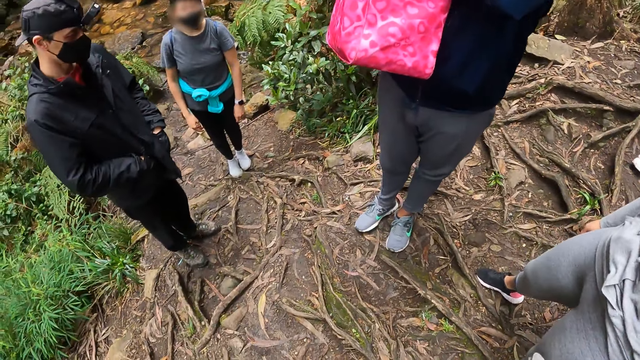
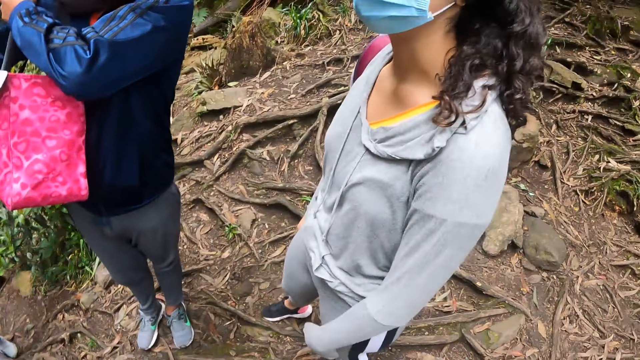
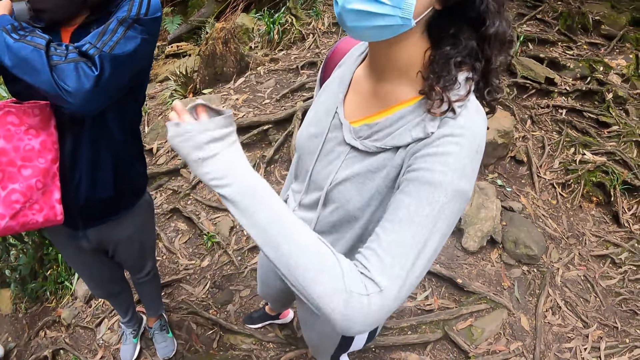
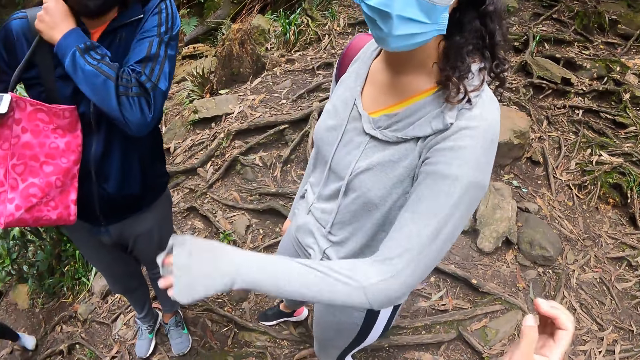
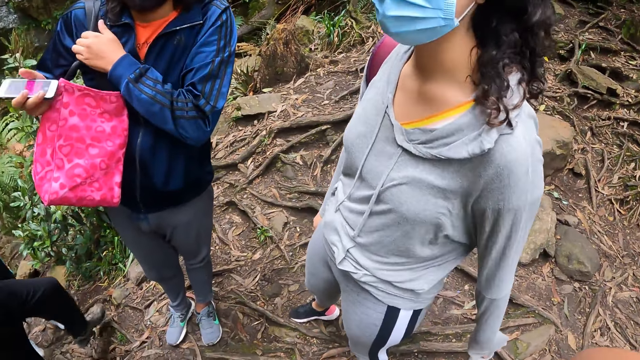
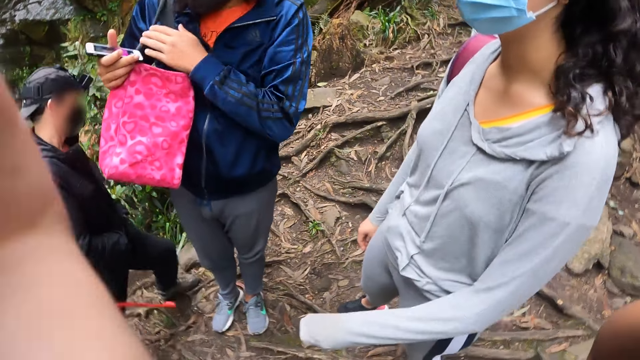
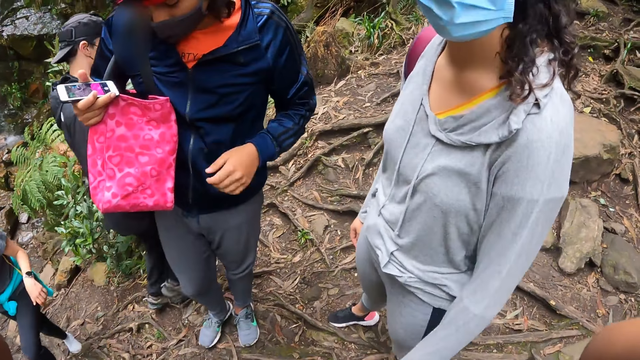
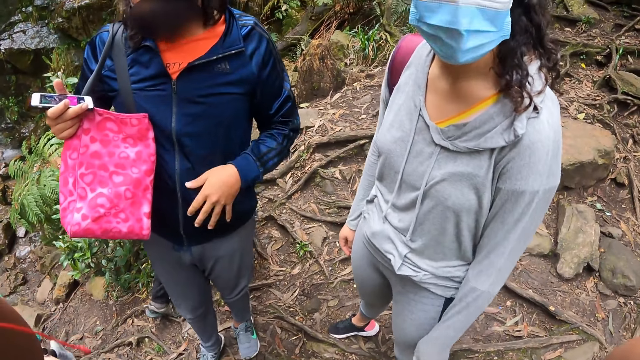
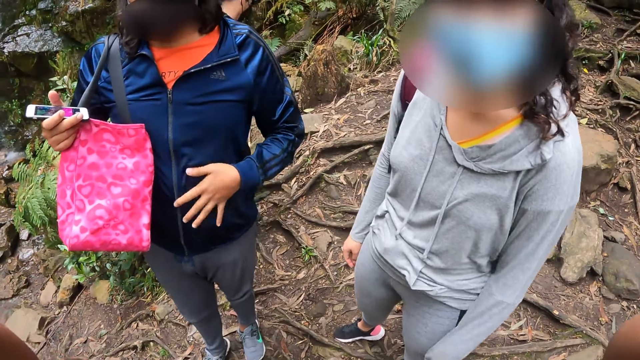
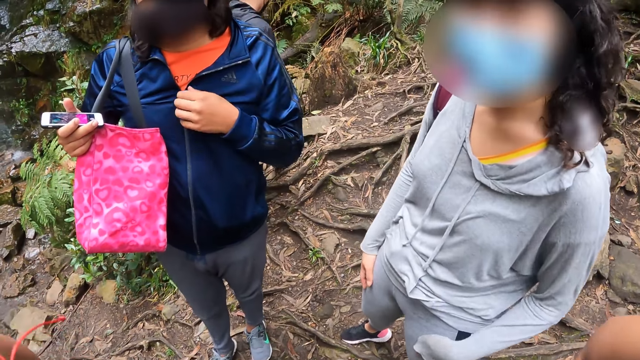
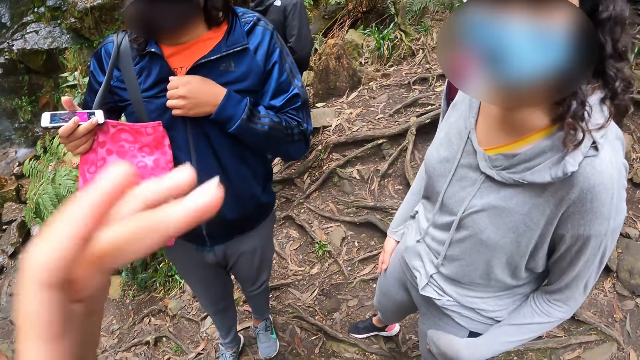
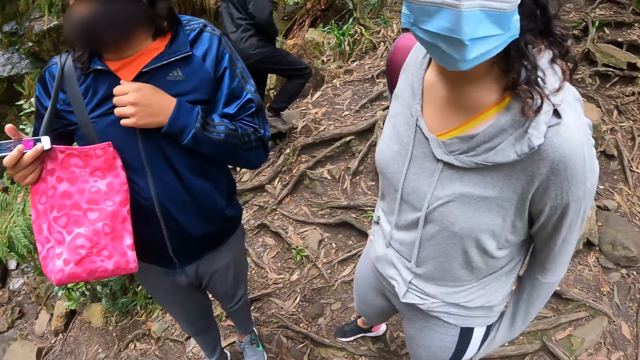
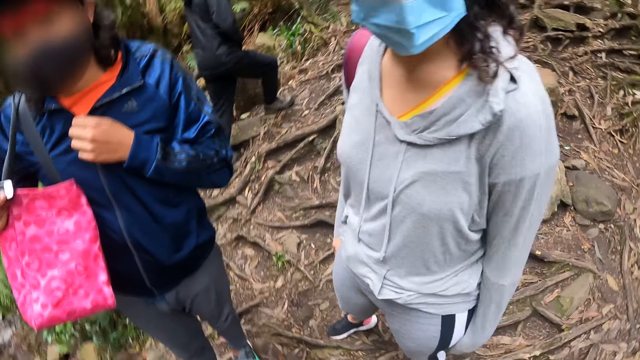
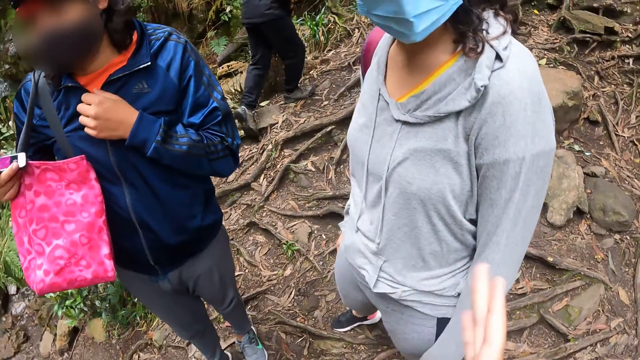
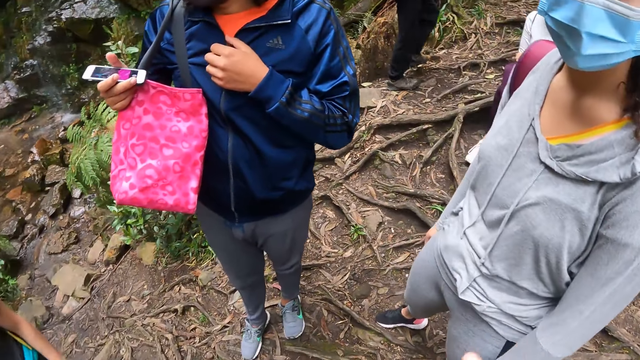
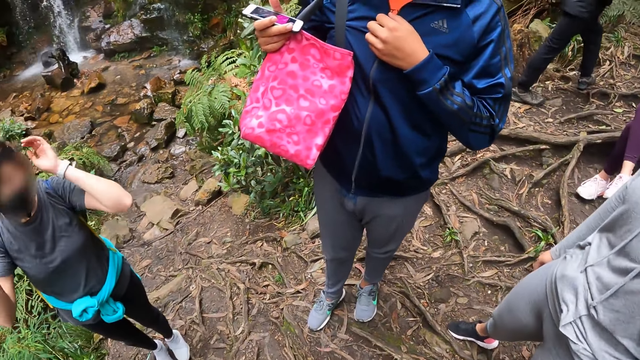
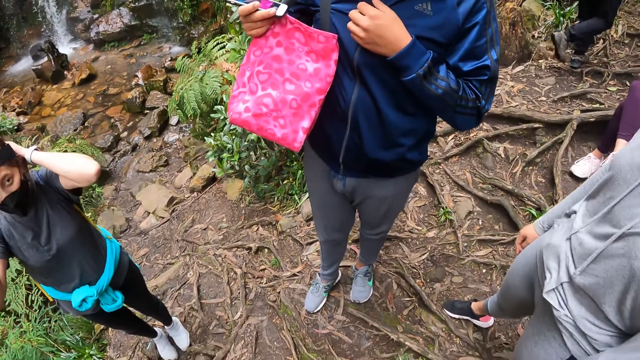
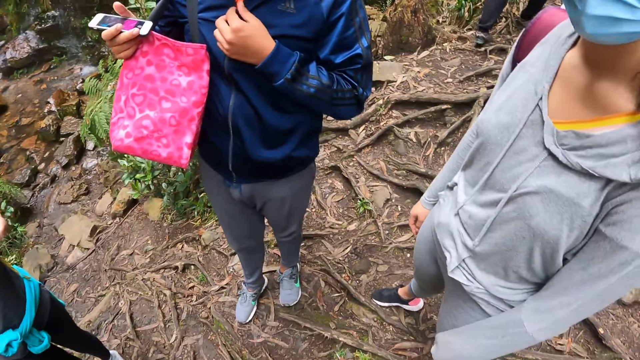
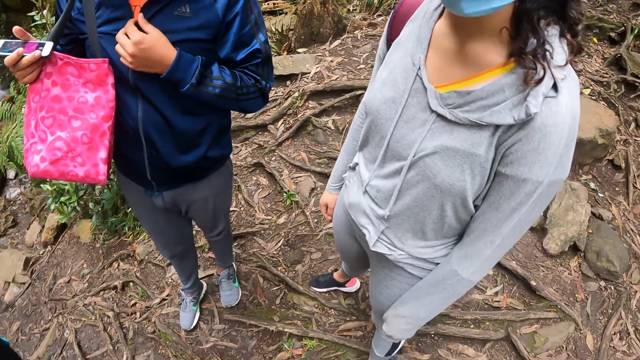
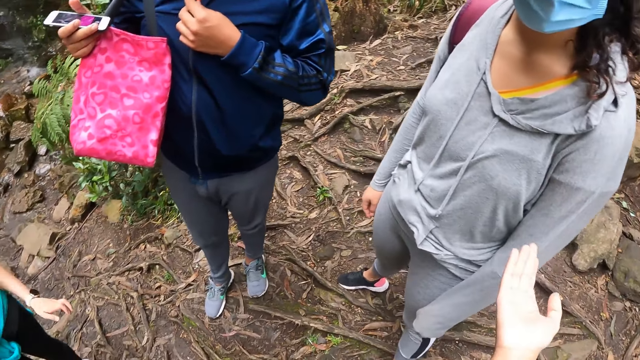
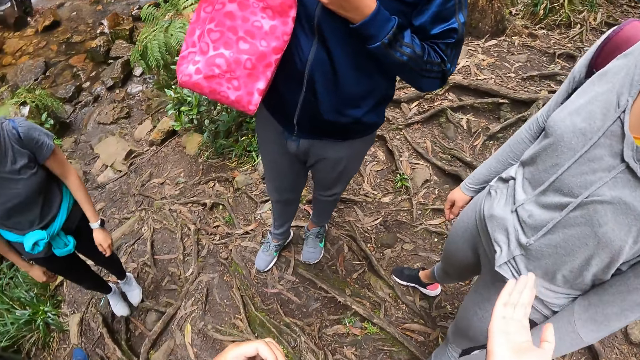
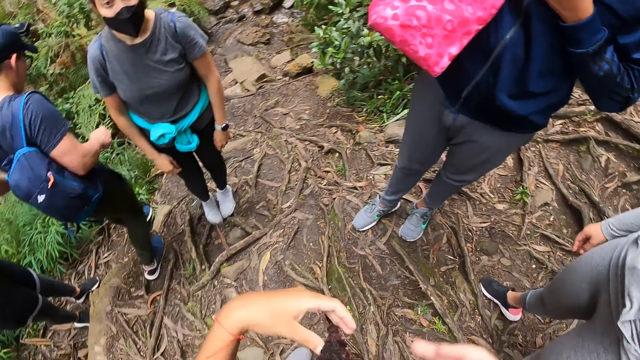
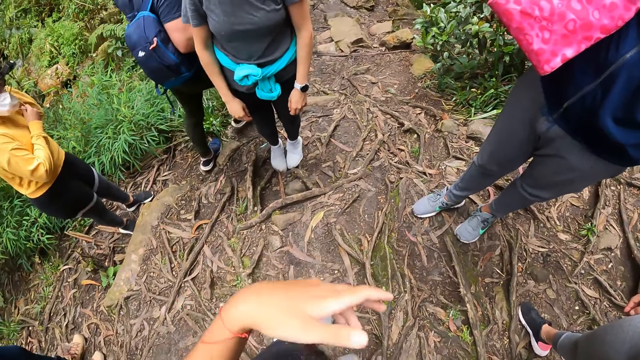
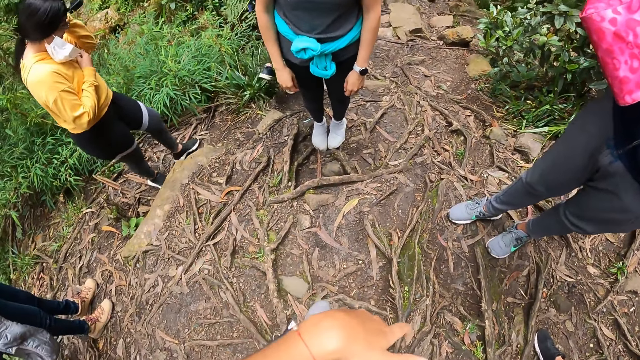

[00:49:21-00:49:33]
The woman raises her left hand. The camera wearer gestures with both hands. Another woman touches a camera on her head with both hands.

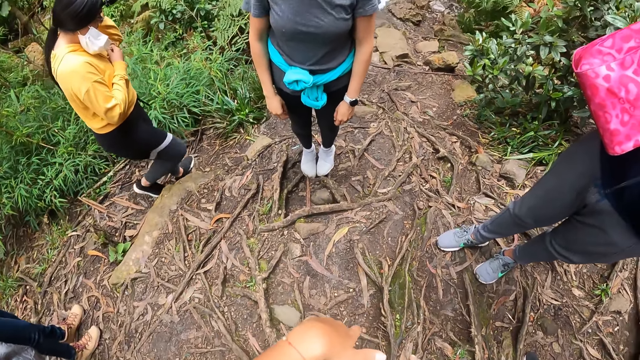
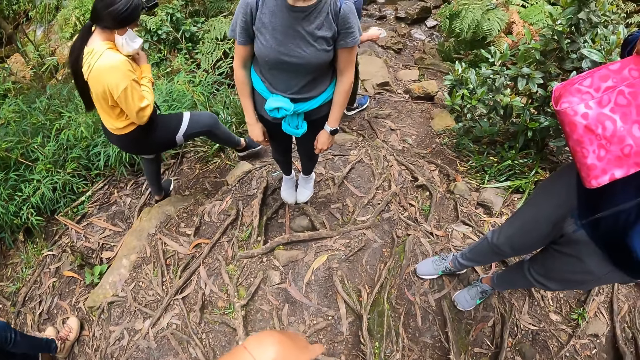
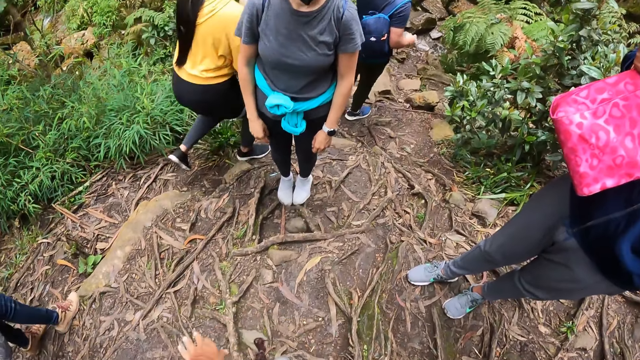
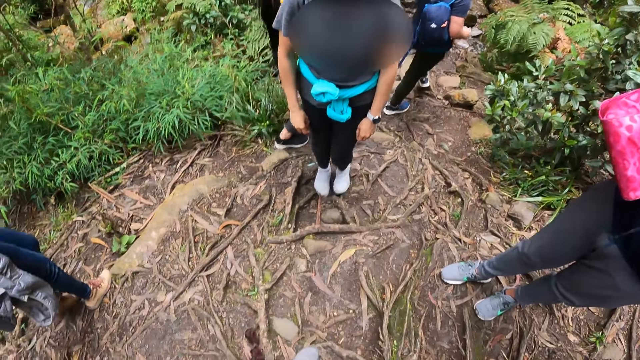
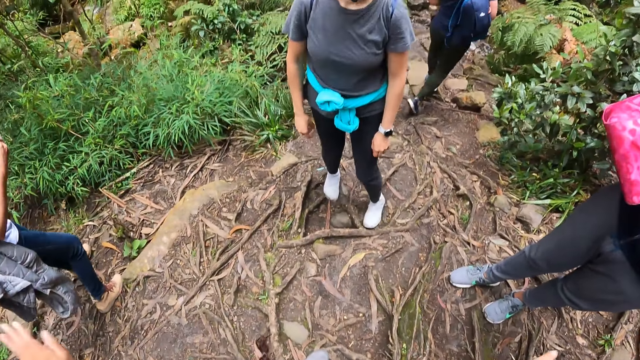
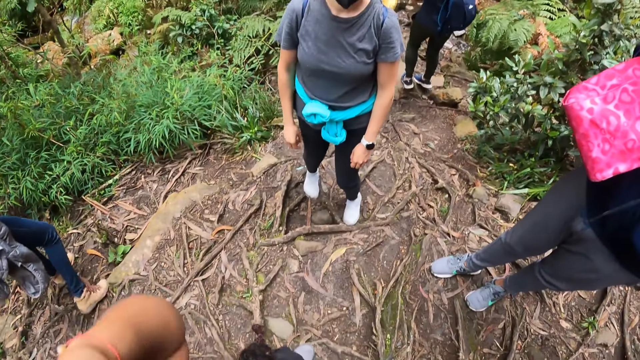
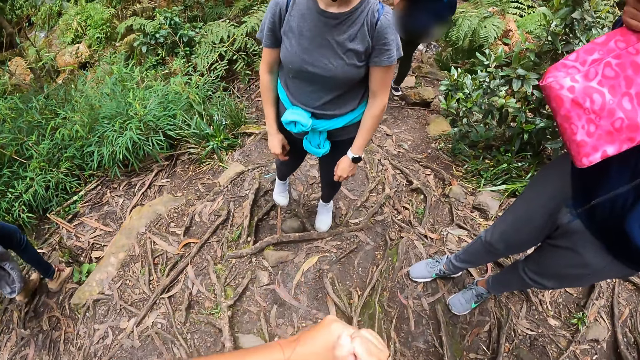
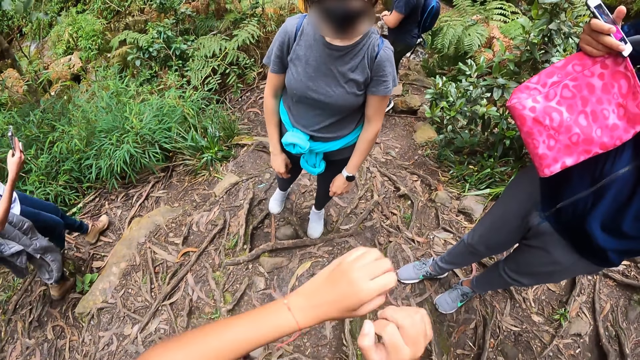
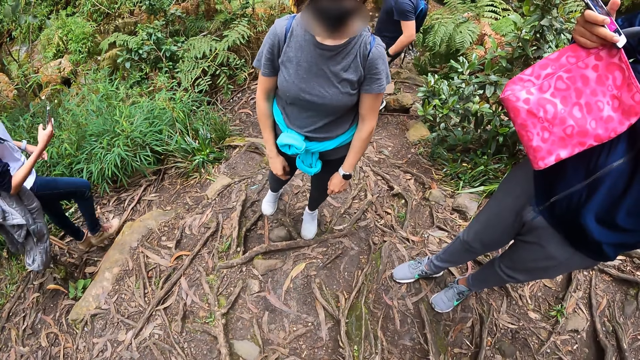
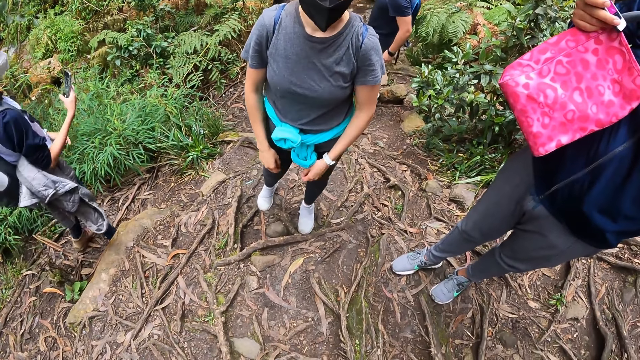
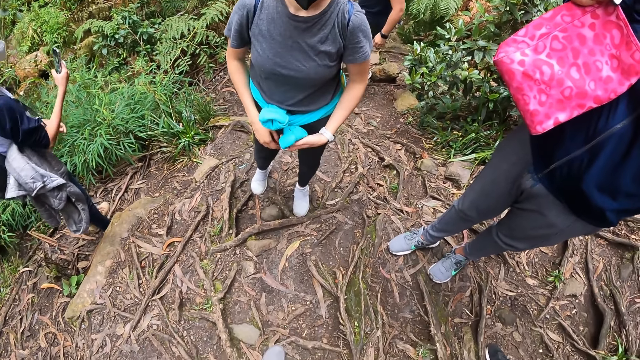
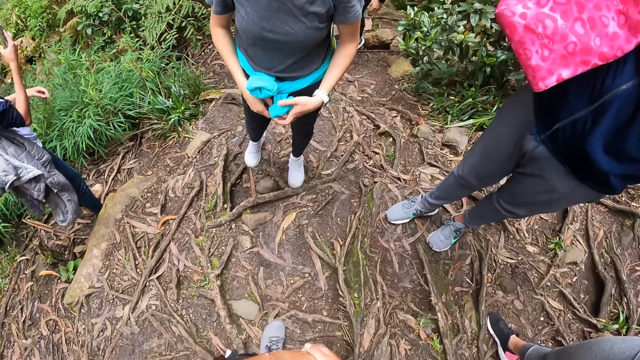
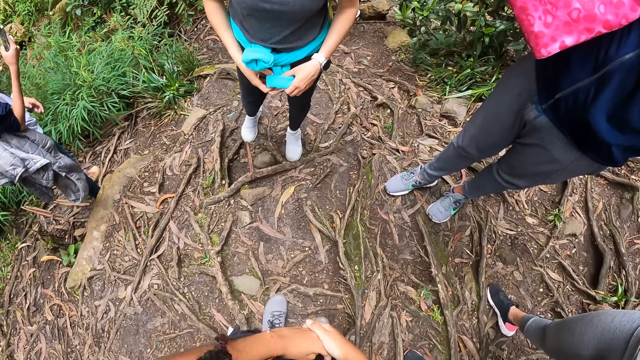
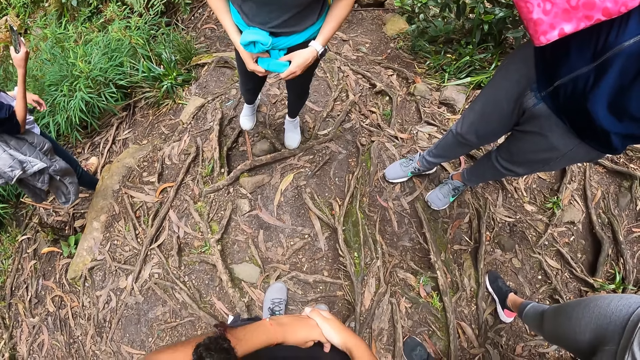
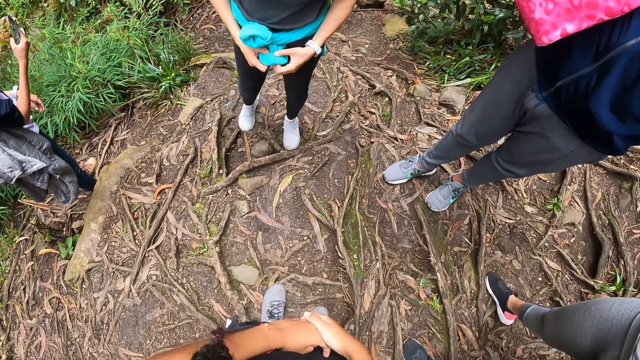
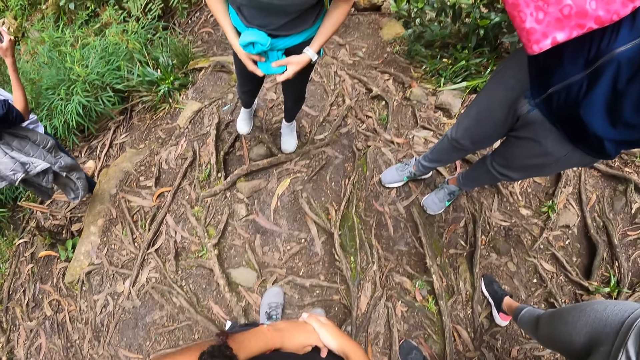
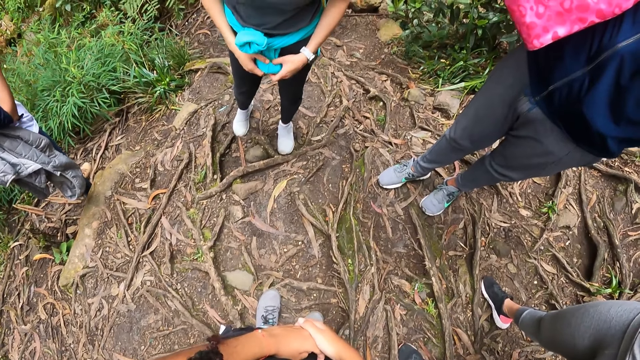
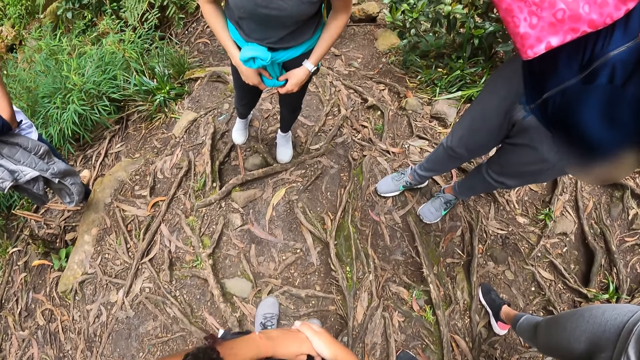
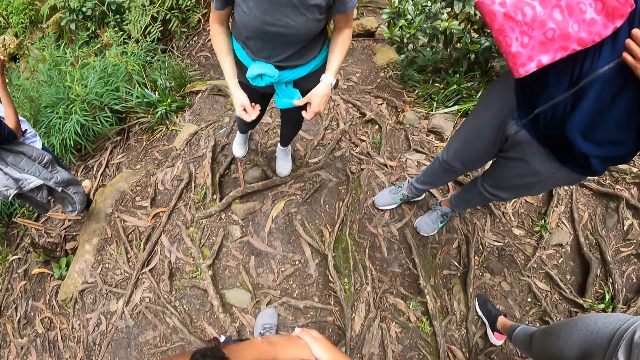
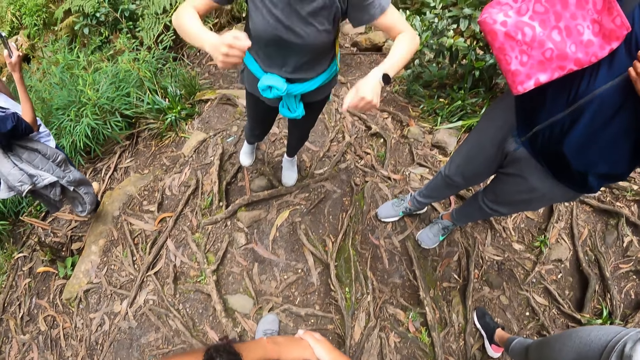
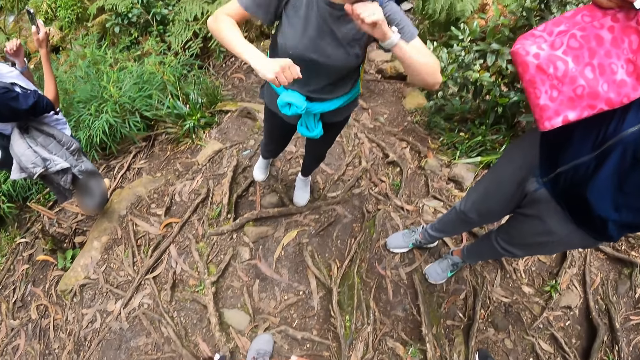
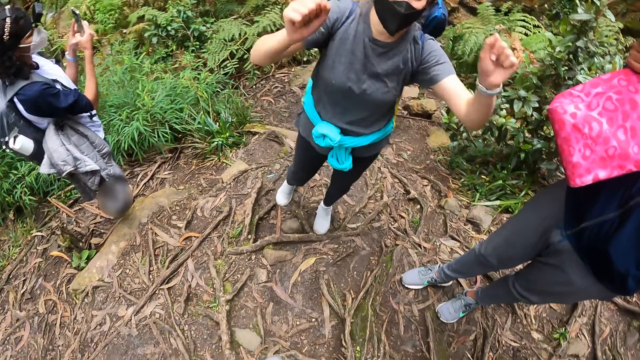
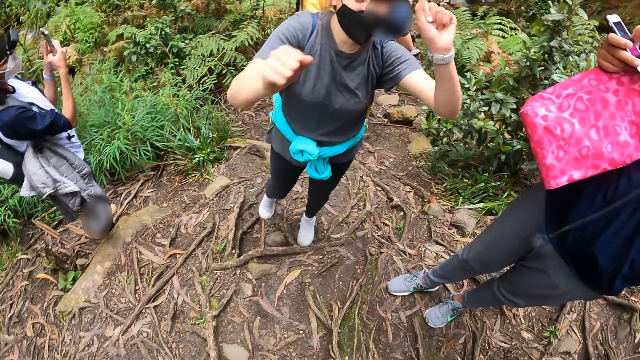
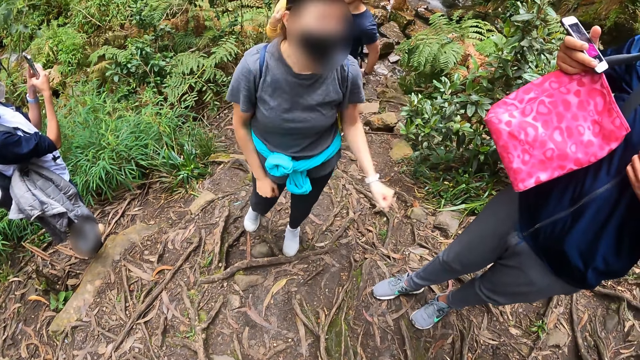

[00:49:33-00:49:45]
The woman gestures with both hands.
